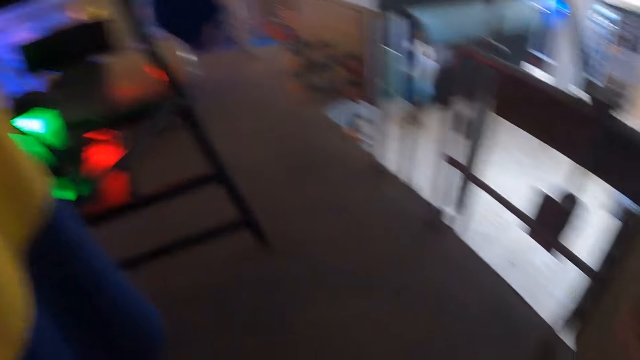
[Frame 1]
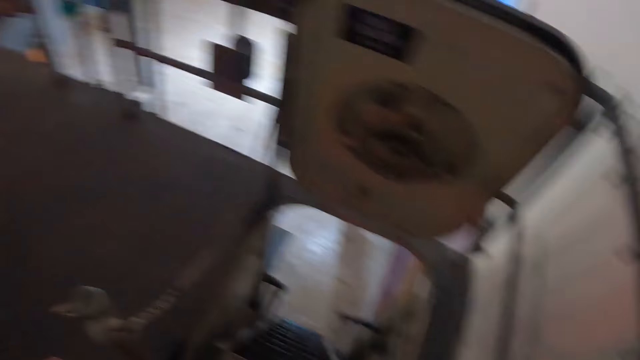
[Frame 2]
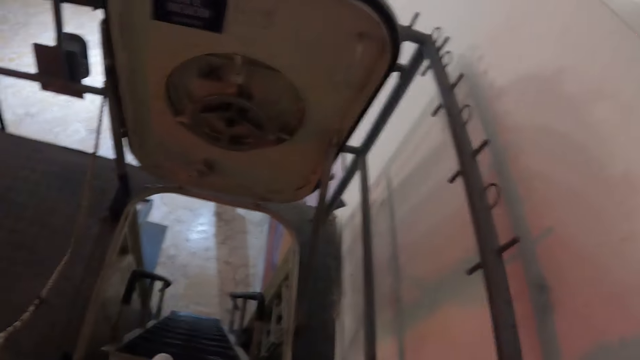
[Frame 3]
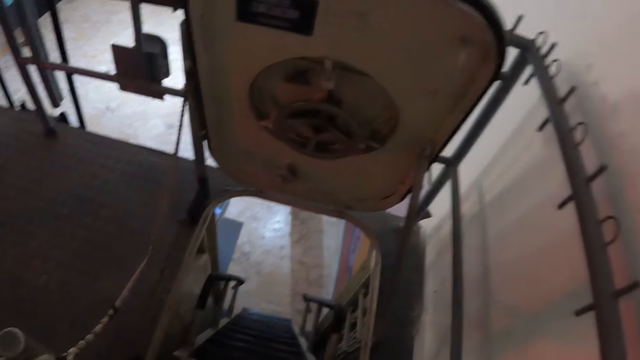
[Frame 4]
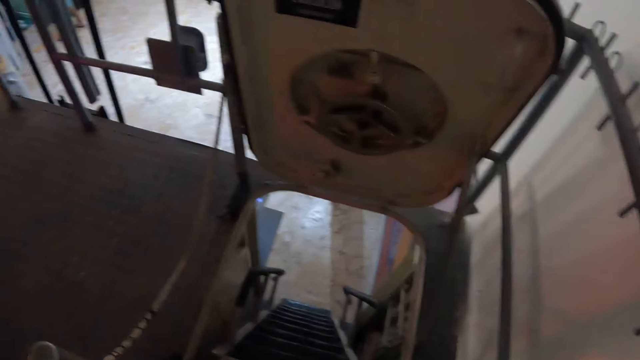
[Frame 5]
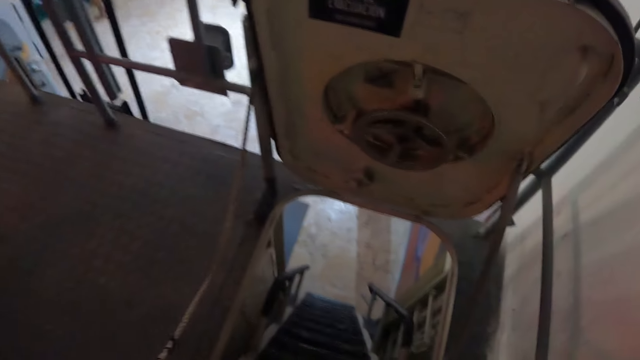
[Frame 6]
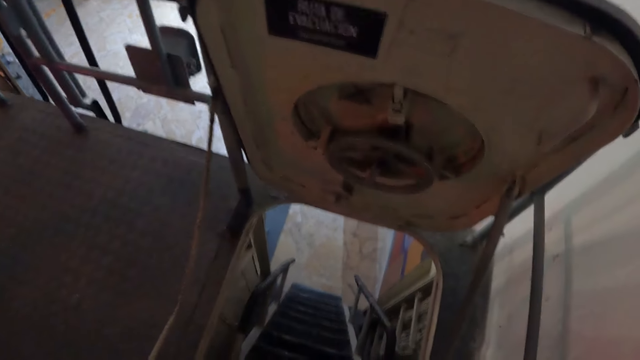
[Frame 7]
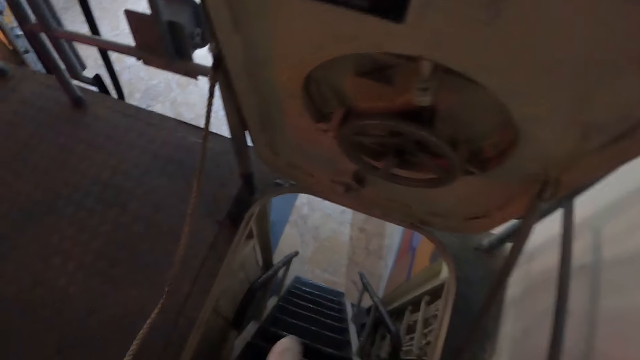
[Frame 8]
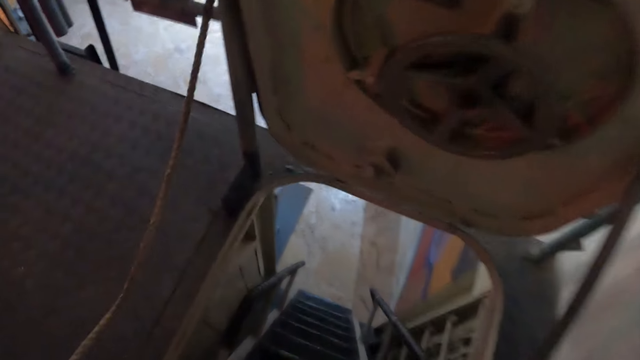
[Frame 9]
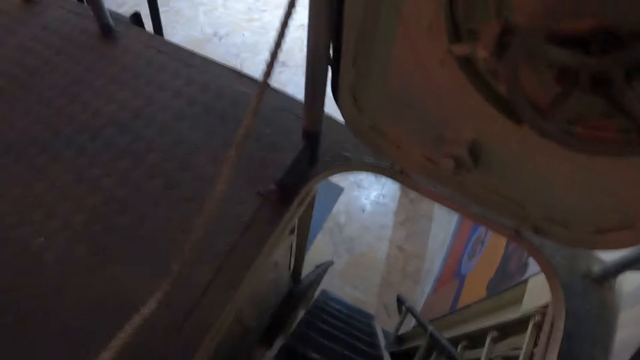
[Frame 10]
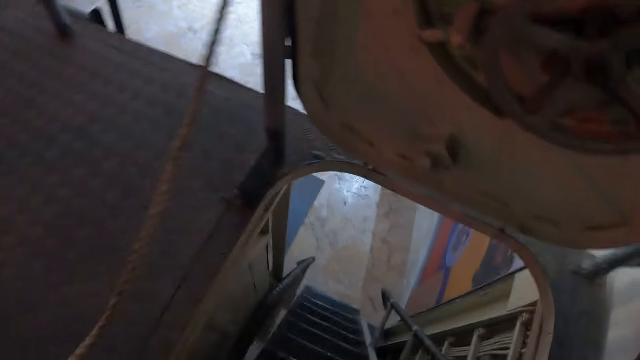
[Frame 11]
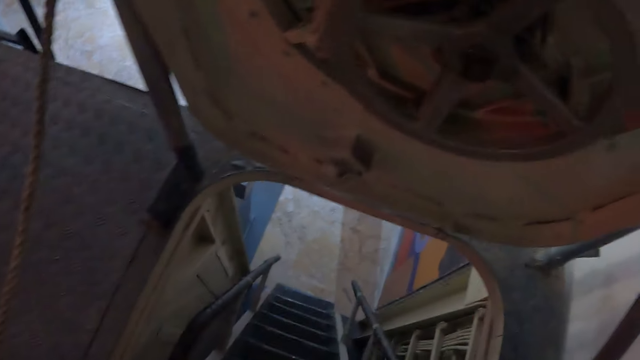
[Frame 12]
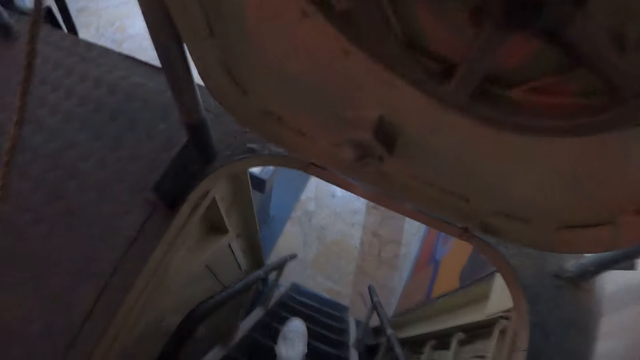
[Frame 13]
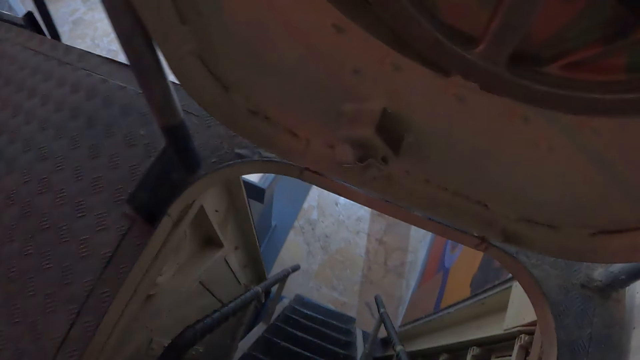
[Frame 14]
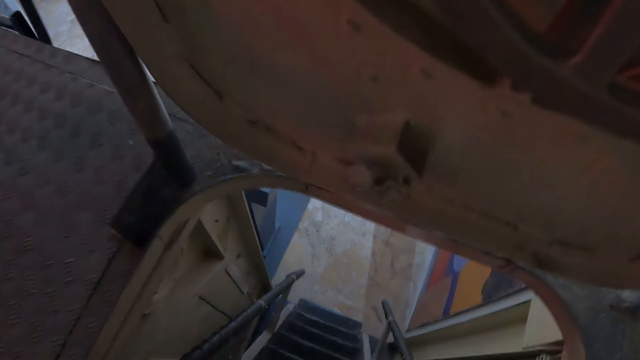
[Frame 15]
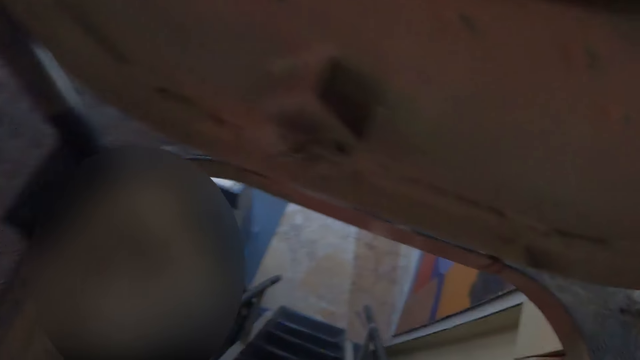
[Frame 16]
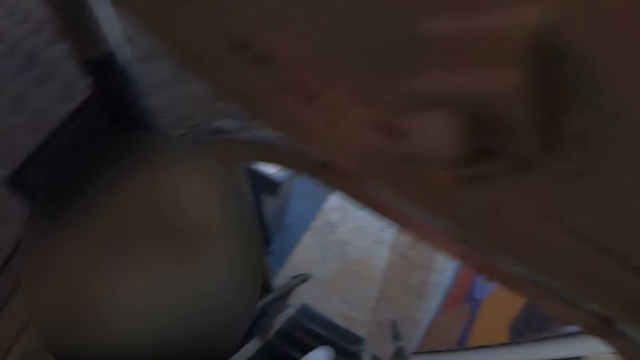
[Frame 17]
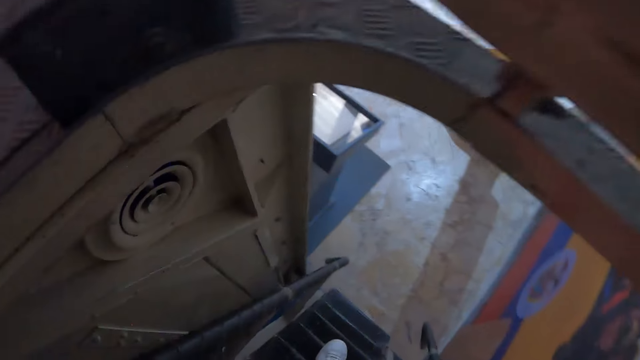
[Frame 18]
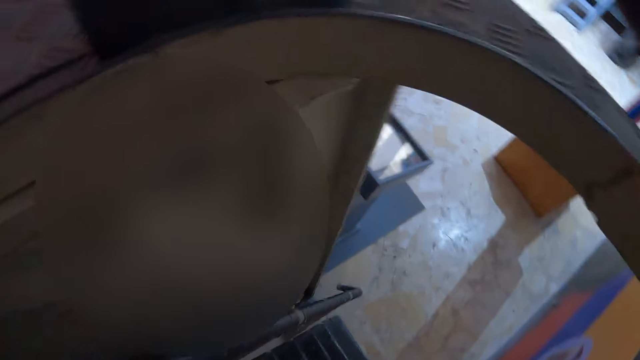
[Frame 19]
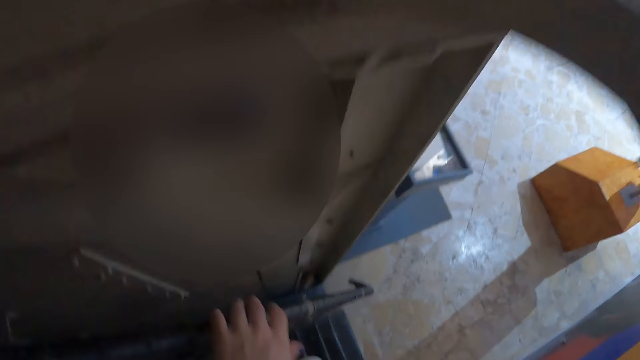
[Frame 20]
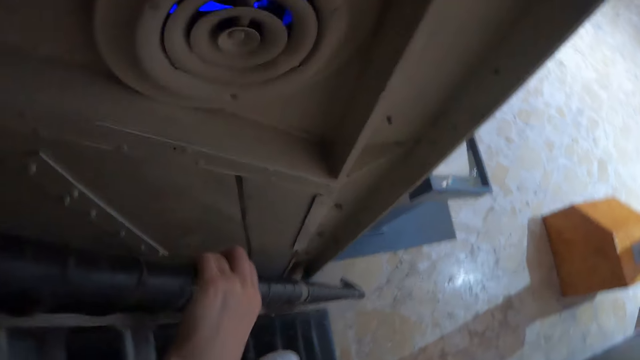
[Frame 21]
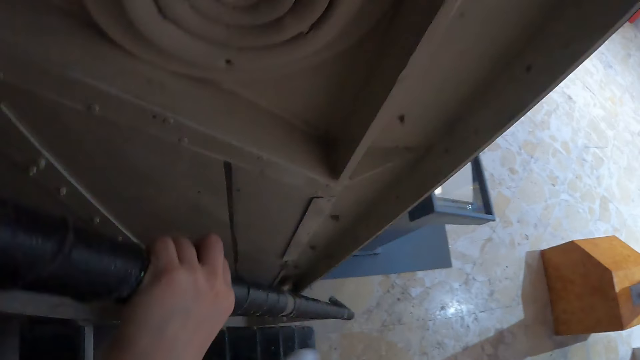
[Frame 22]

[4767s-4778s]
The camera wearer walks downstairs.

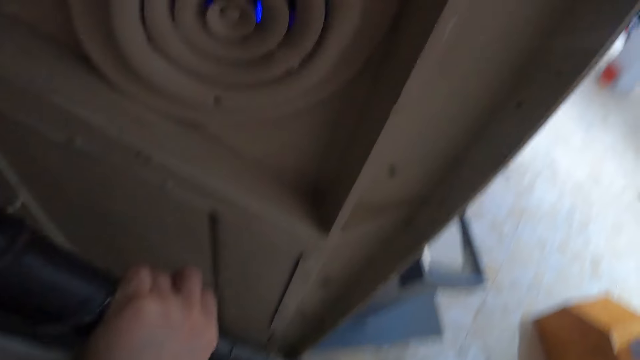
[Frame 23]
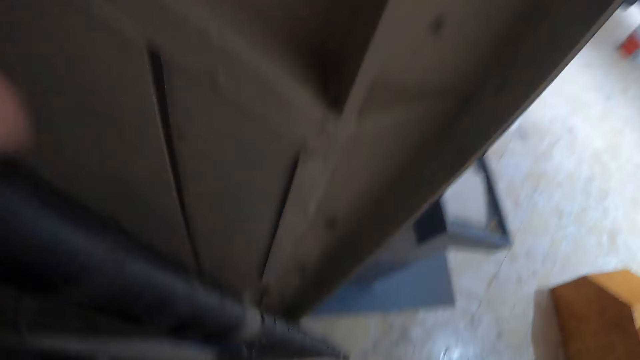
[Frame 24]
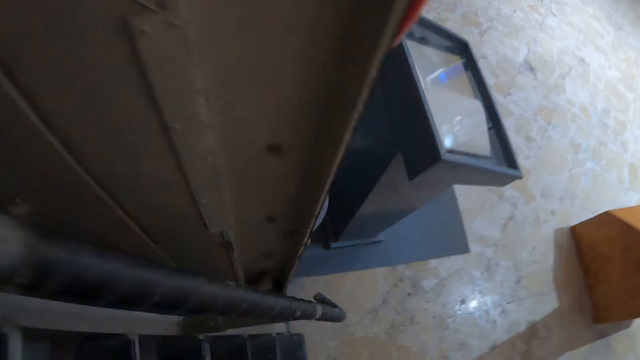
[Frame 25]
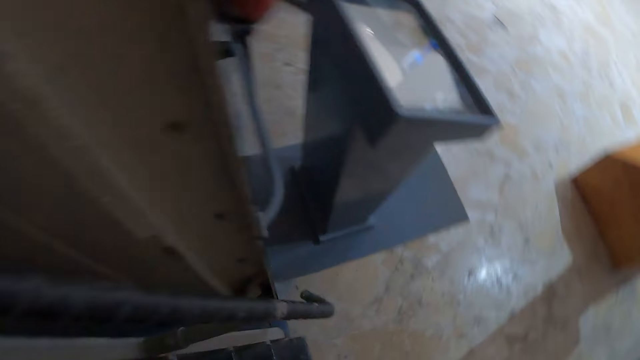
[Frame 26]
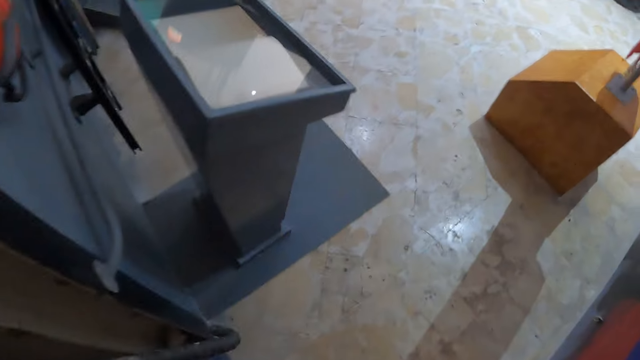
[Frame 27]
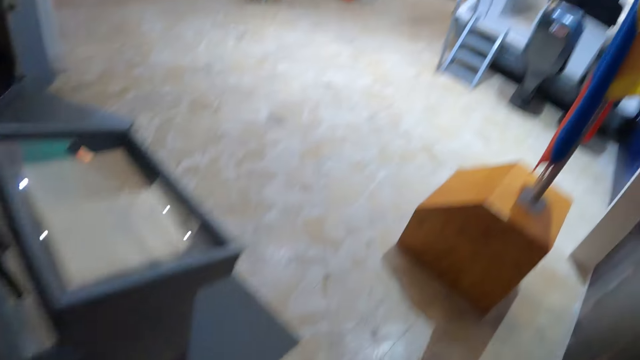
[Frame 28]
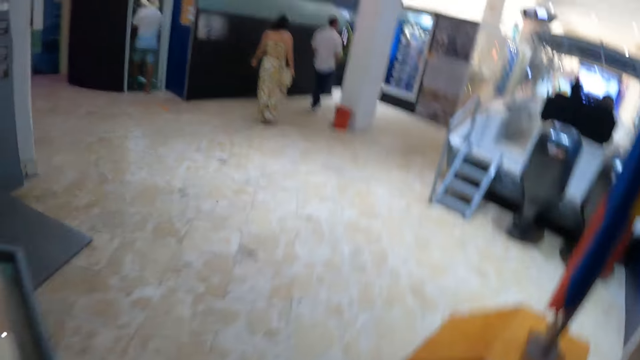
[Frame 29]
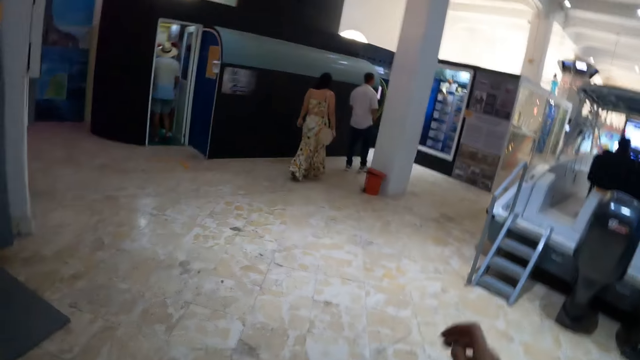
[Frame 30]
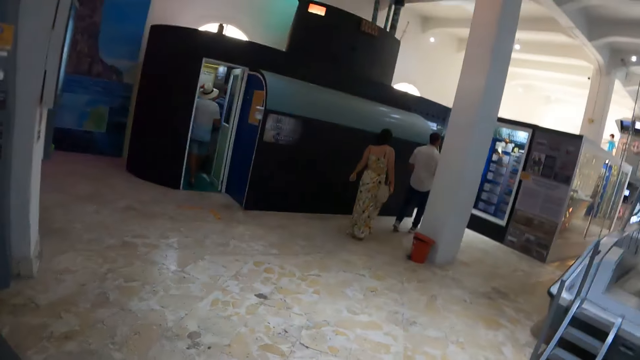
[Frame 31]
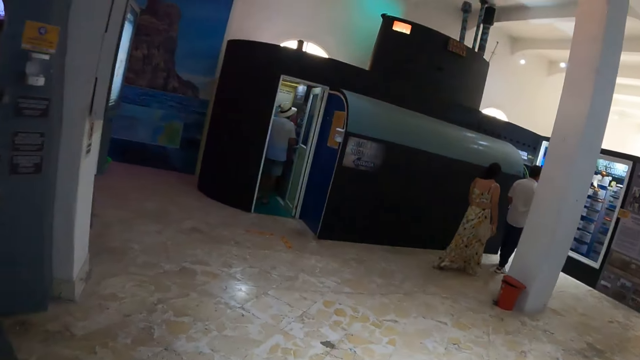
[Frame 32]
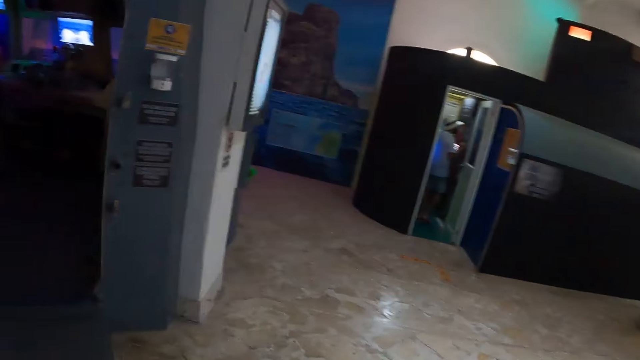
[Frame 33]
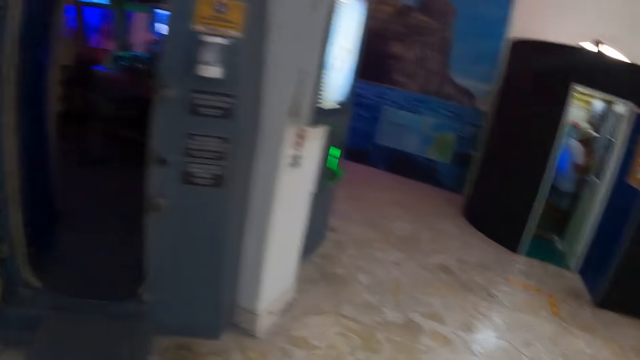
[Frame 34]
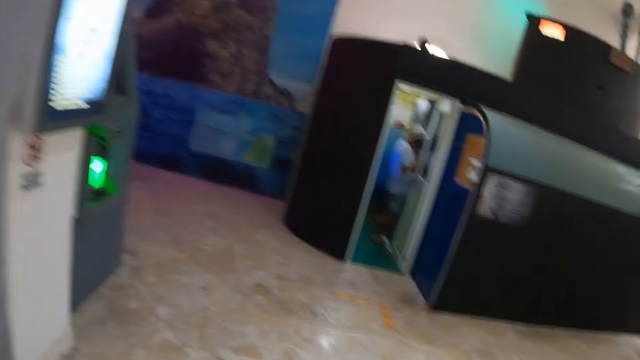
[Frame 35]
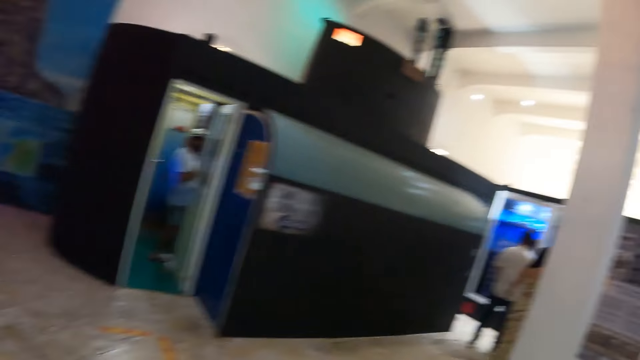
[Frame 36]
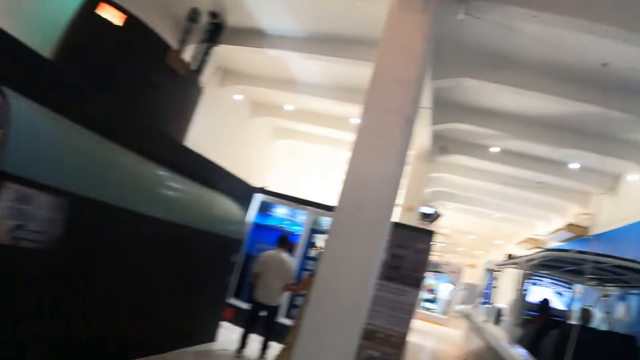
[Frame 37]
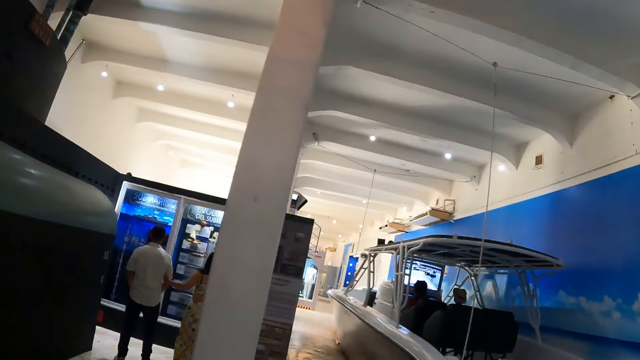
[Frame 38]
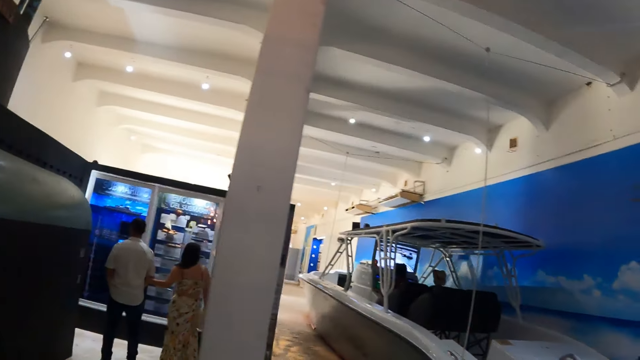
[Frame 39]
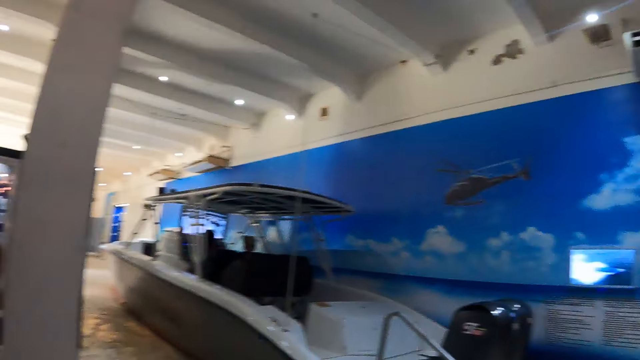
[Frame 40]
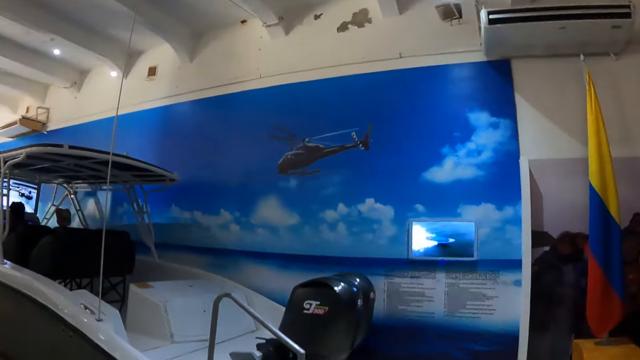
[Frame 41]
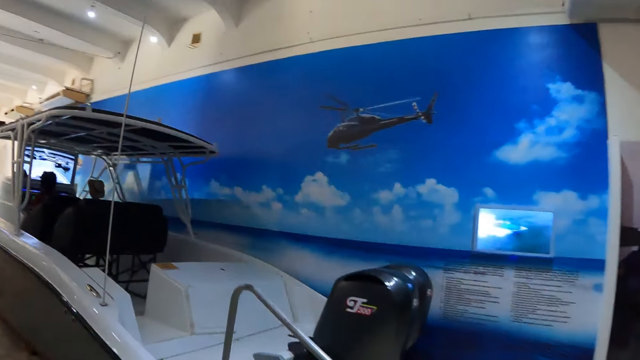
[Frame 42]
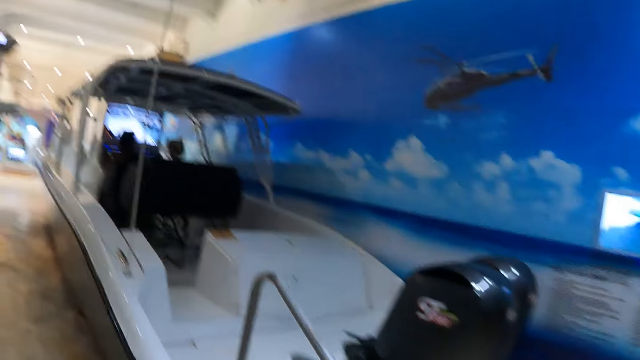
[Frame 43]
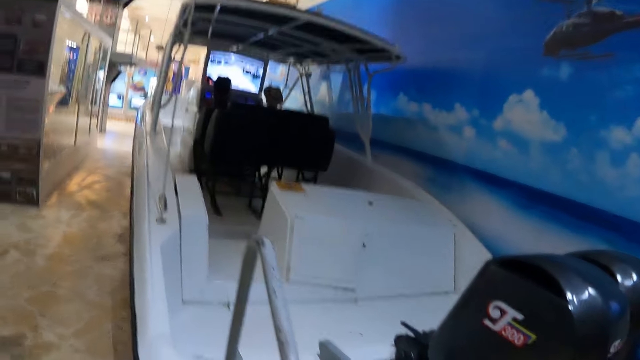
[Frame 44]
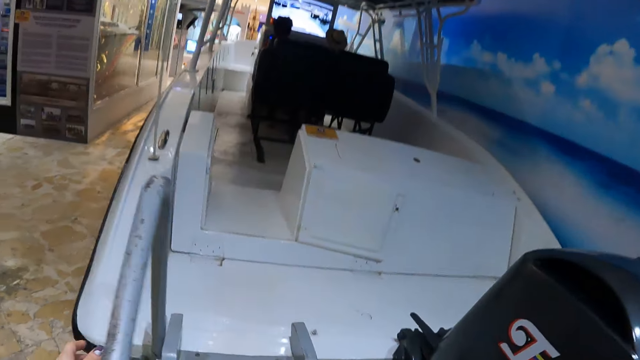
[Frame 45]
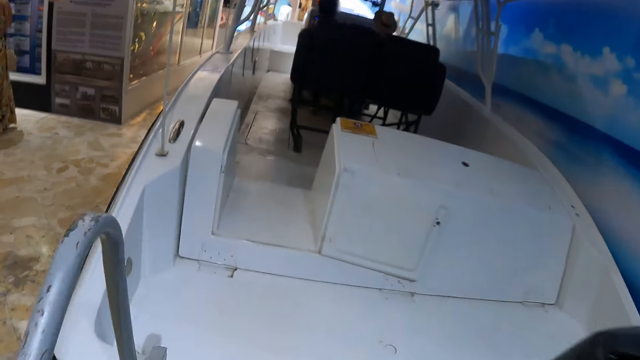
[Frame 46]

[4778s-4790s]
The camera wearer walks around the ship. A woman sits on a chair. A man sits on a chair.
